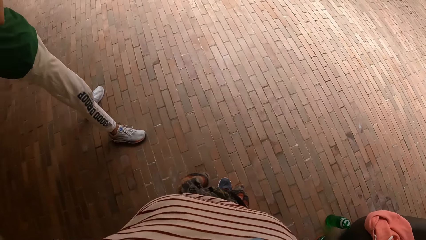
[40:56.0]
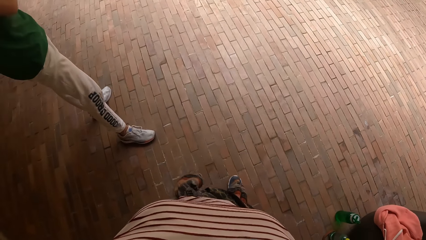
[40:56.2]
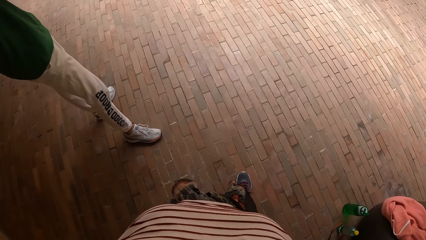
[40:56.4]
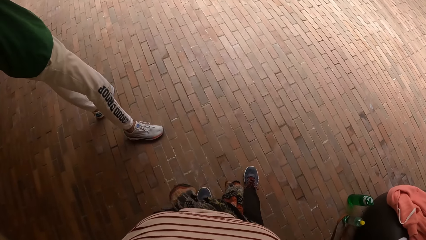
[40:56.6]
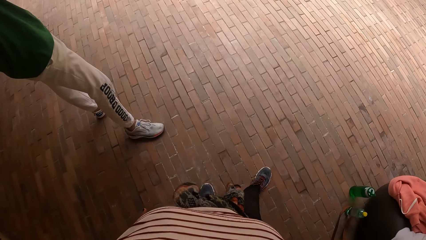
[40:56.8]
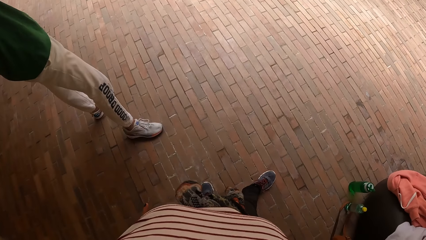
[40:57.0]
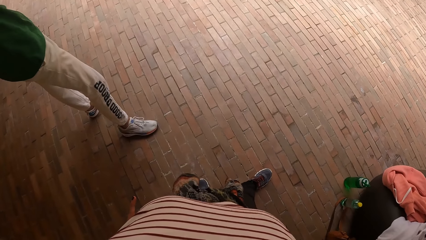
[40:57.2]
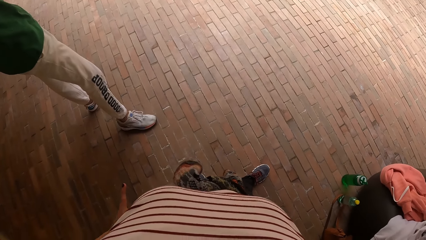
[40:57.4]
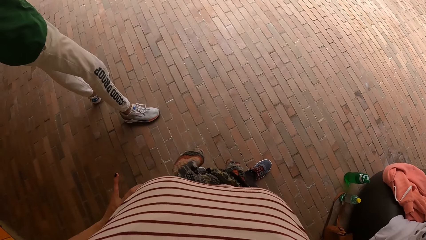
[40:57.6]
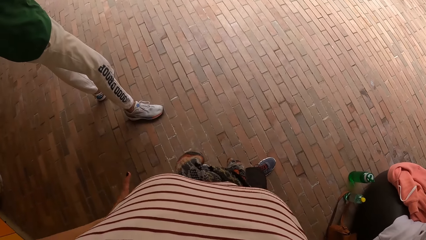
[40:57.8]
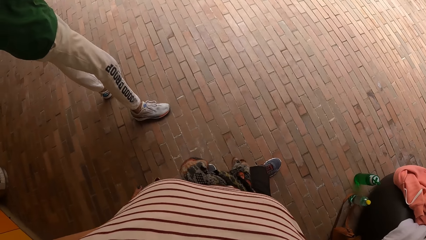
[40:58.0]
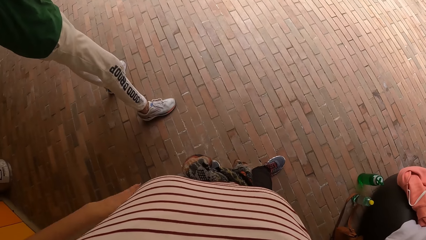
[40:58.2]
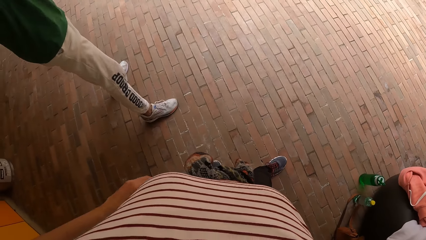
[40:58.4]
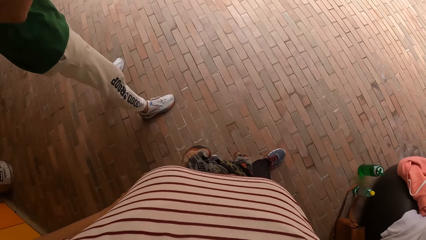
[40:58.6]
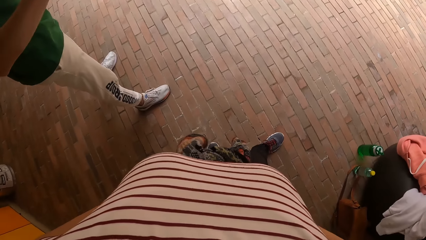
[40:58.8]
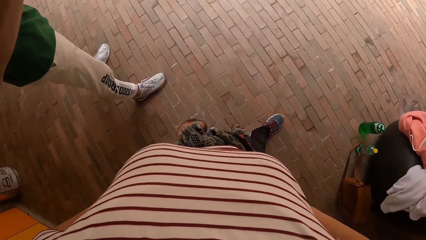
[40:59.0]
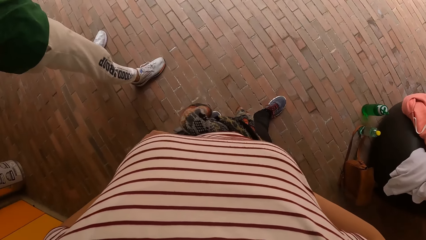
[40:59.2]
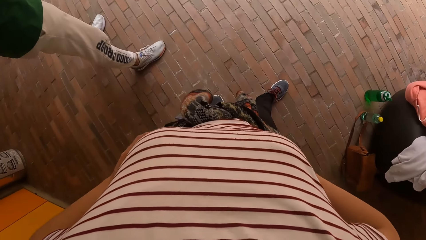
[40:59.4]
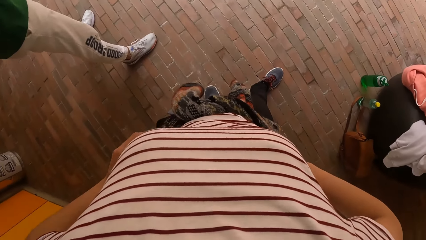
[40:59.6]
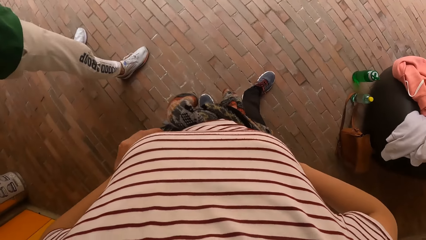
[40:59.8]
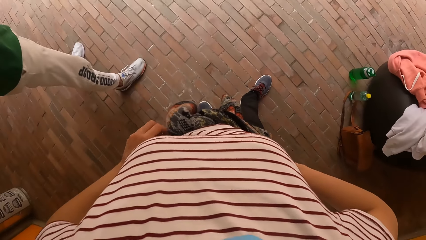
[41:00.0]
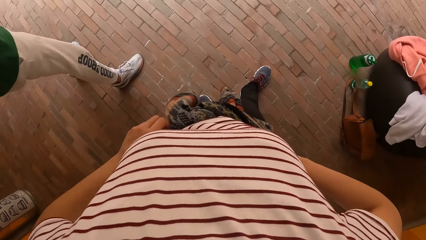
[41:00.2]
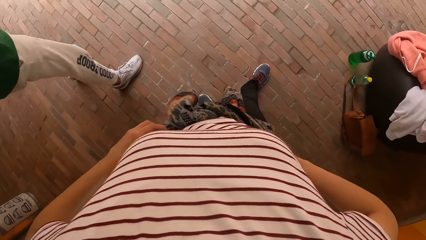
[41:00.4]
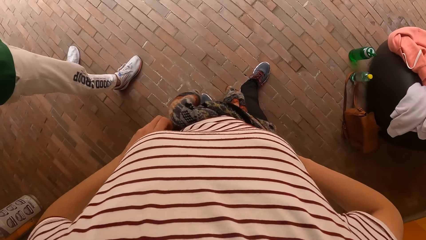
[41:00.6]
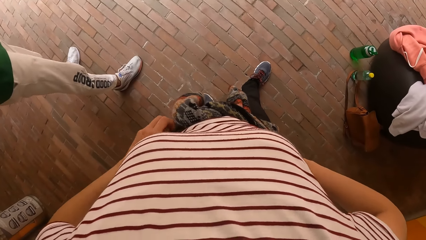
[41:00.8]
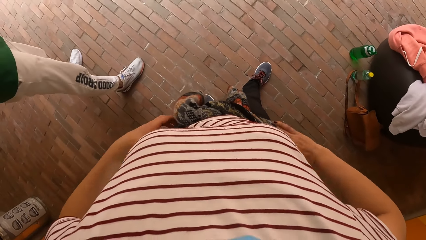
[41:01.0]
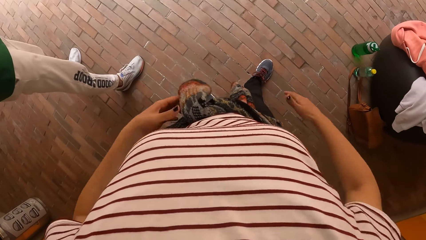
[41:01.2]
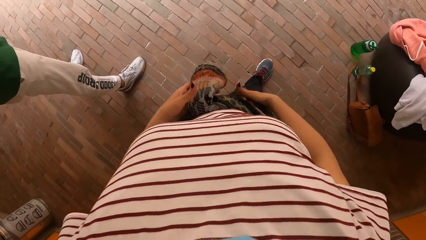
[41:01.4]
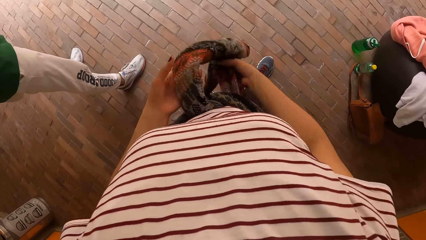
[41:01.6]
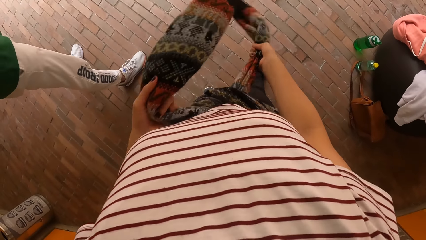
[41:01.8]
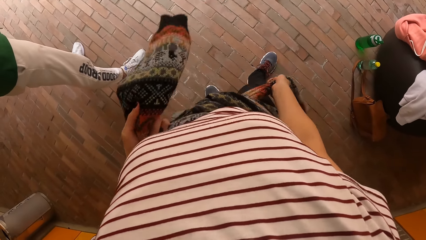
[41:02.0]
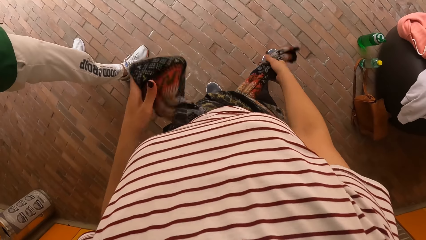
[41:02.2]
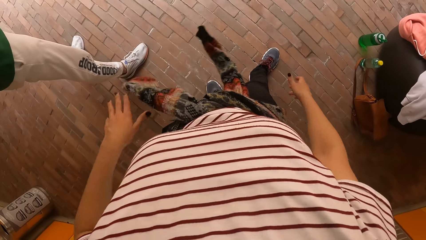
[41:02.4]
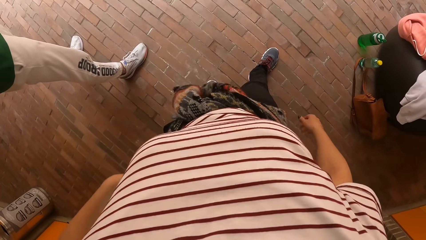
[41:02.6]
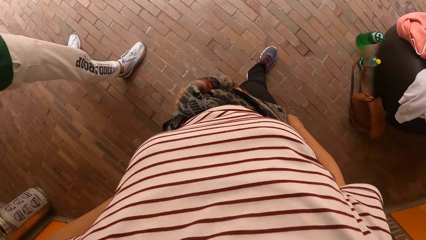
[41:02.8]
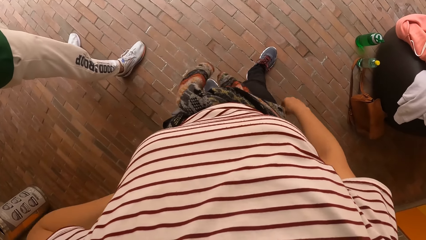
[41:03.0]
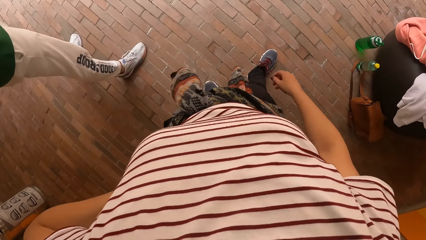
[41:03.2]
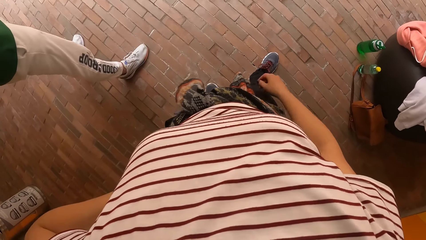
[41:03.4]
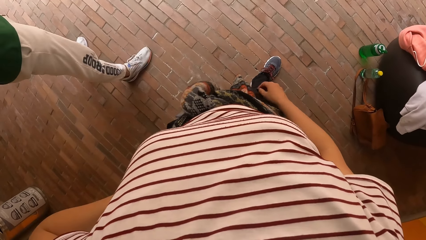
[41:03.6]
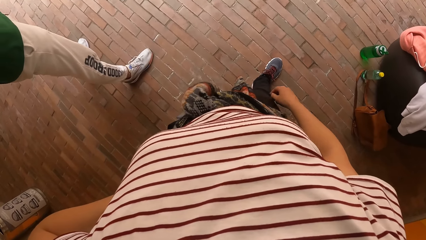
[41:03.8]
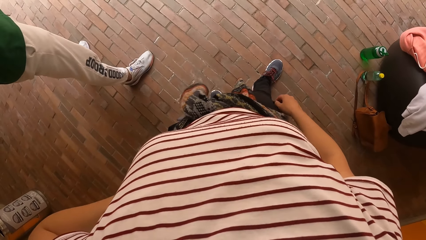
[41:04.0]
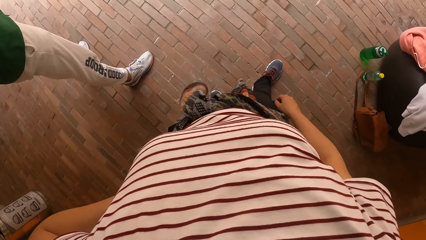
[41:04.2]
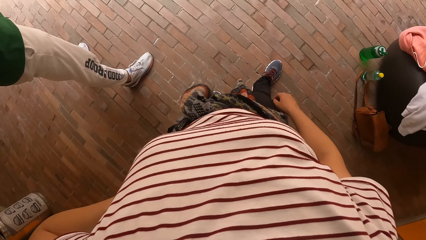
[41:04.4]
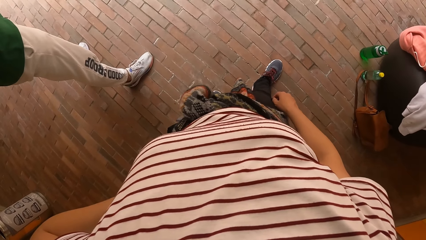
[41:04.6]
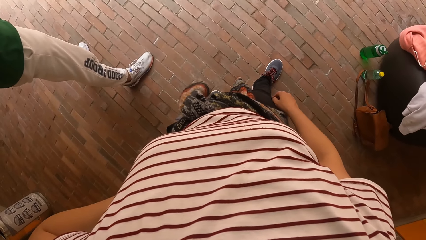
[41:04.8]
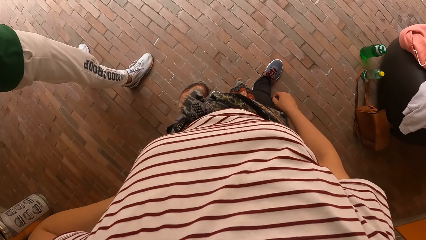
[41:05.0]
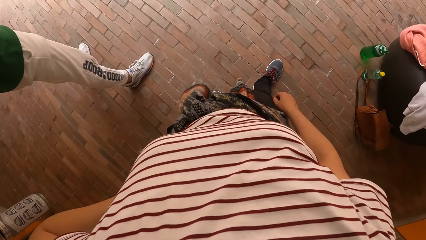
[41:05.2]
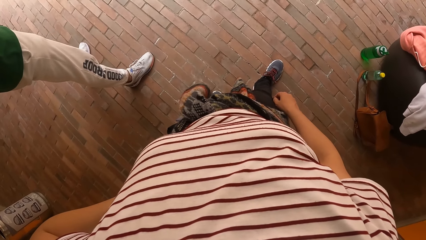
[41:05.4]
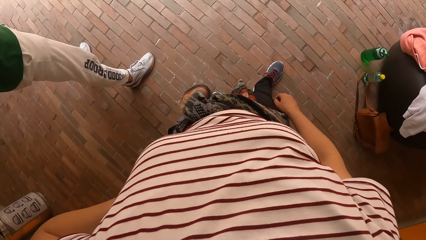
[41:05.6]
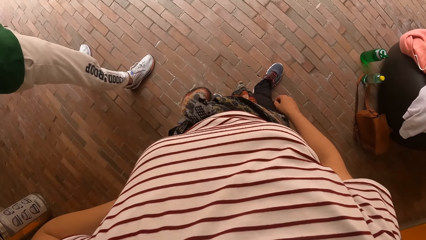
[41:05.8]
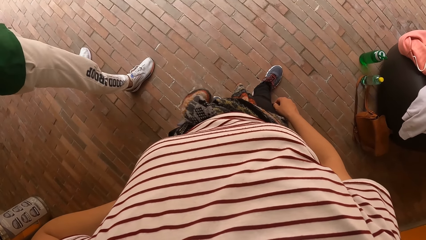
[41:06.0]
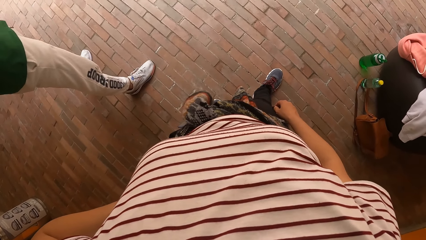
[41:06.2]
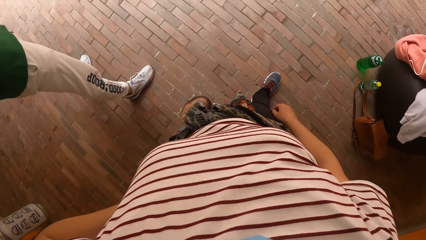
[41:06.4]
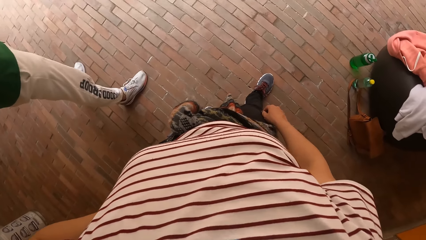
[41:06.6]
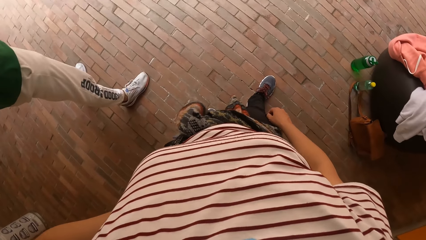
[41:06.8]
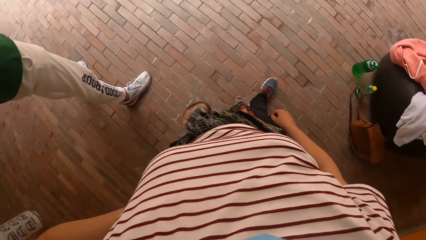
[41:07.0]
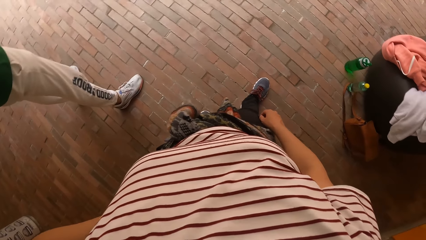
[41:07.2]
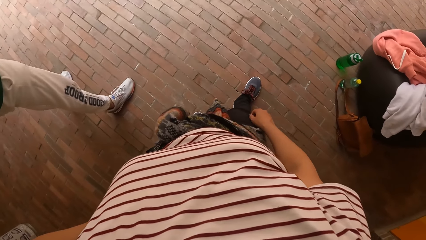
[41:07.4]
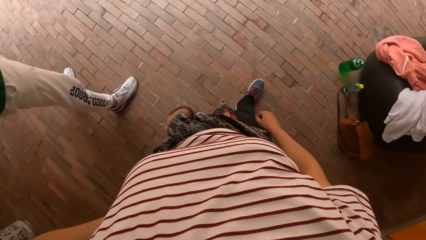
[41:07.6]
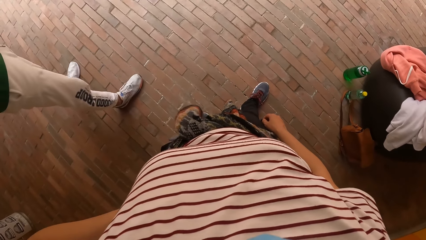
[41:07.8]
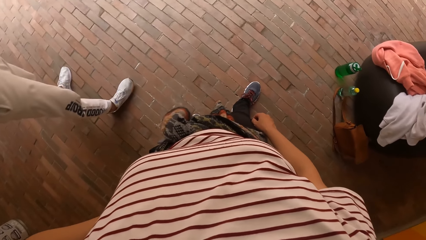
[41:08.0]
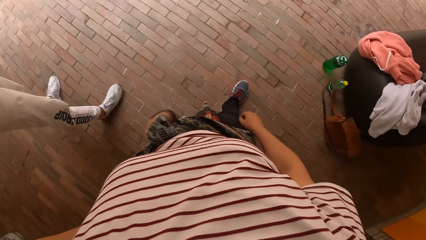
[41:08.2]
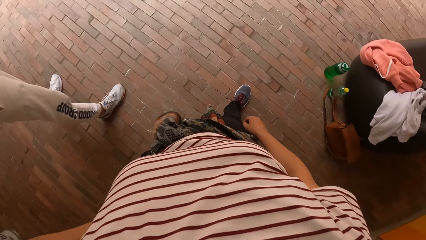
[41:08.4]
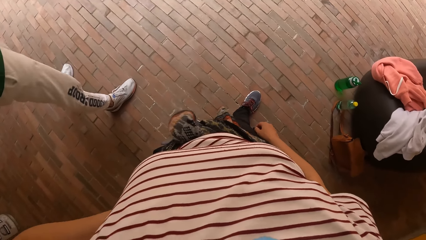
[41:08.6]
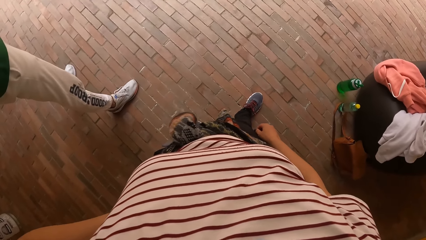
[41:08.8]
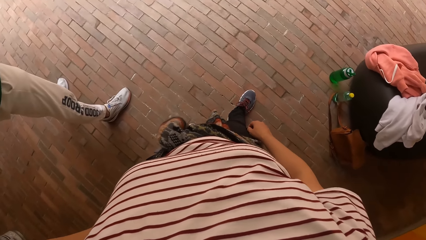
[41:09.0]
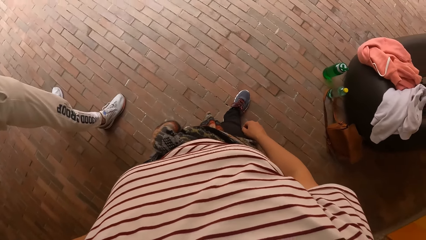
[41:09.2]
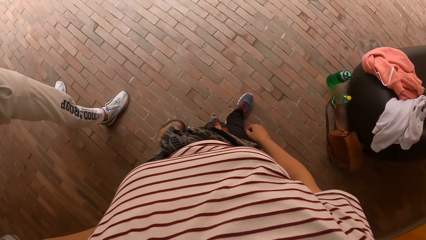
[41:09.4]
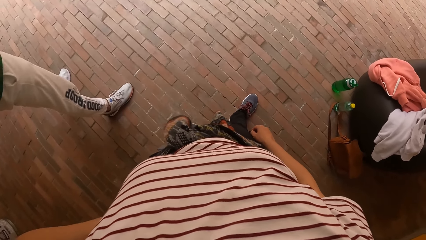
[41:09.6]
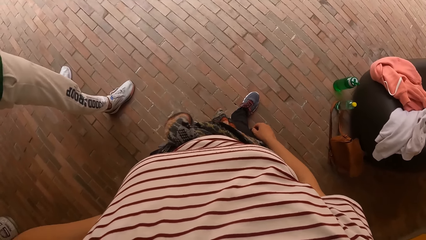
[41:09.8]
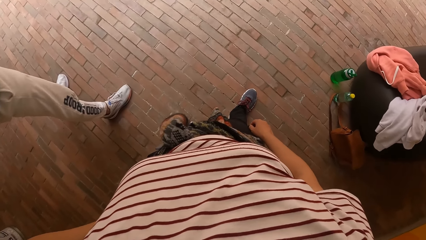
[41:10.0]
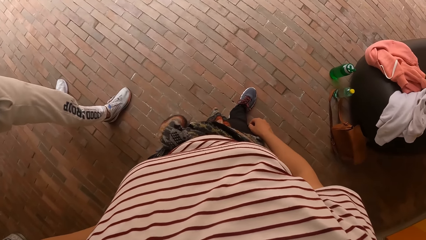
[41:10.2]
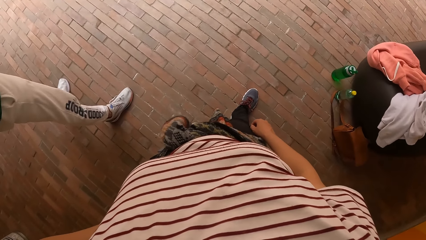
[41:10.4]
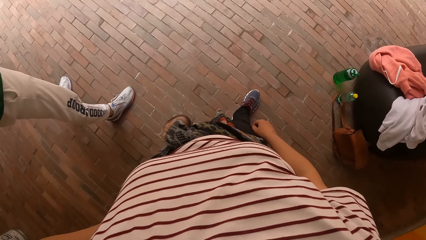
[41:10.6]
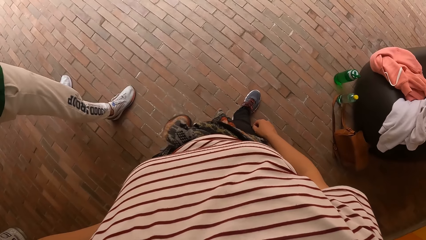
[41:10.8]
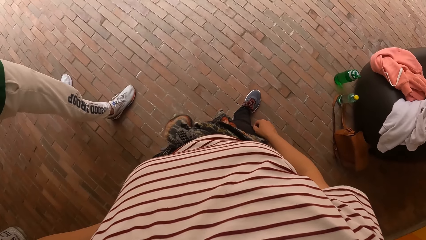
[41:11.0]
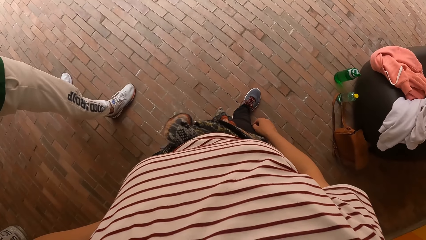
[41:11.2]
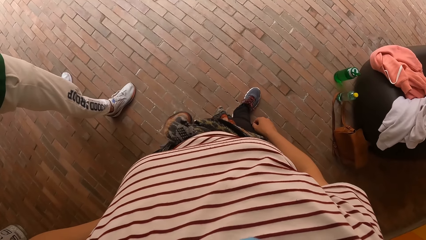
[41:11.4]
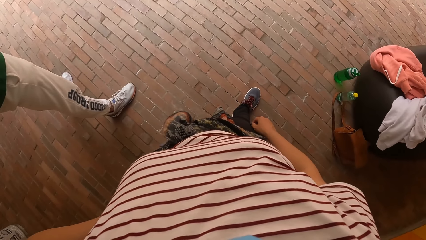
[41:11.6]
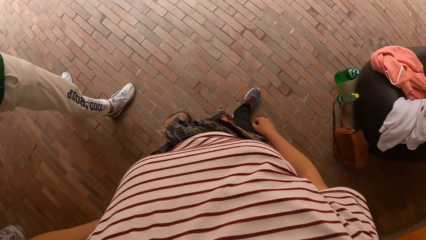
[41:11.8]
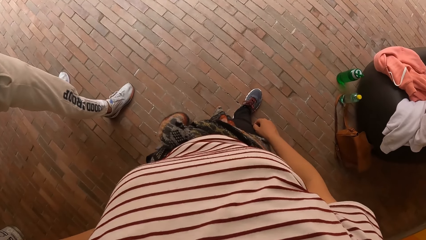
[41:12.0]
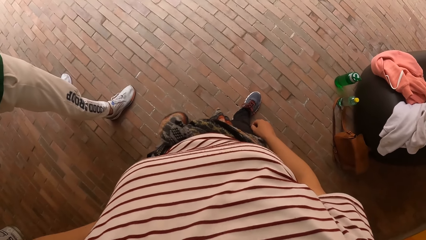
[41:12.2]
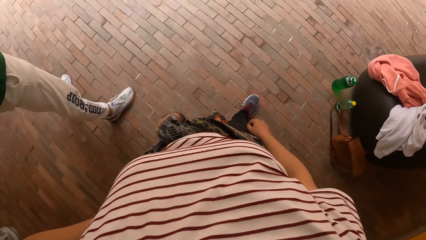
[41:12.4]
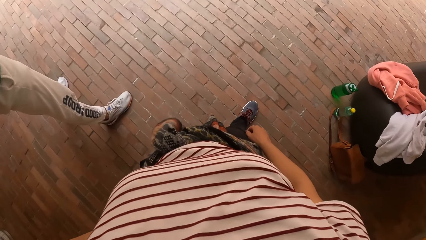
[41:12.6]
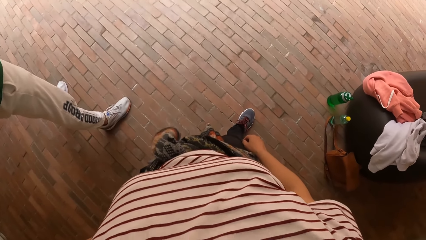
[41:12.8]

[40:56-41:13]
The camera wearer touches her waist. She tightens the sweater on her waist with both hands.
